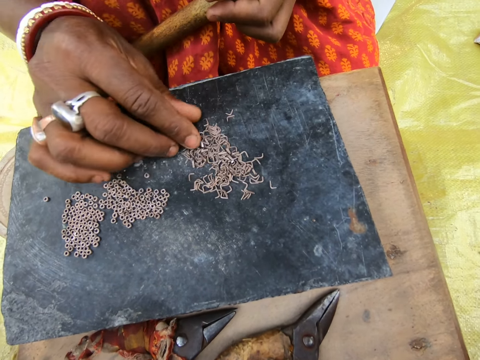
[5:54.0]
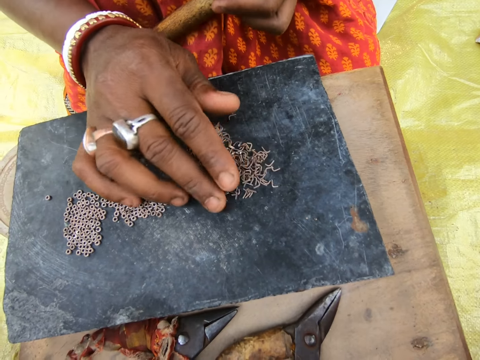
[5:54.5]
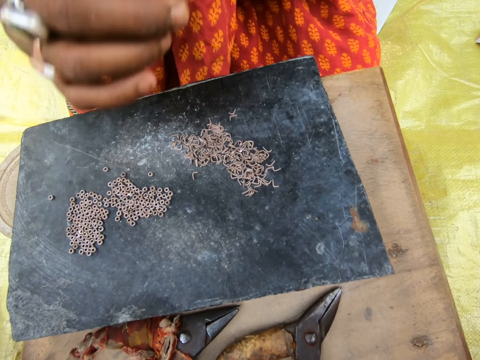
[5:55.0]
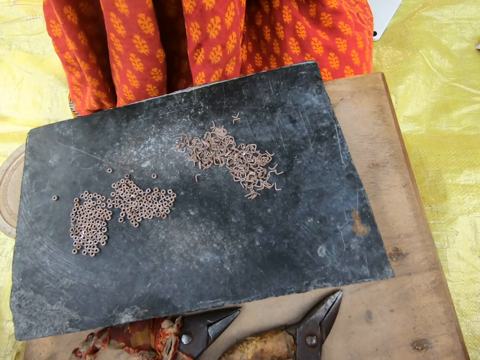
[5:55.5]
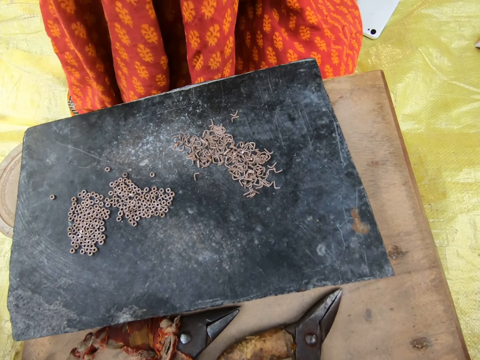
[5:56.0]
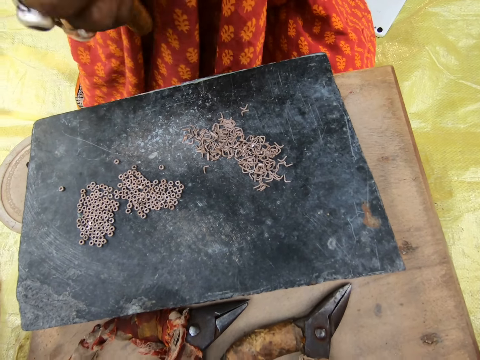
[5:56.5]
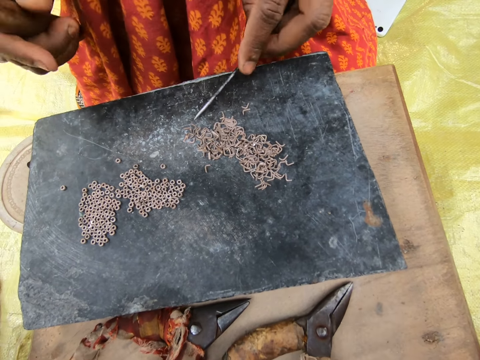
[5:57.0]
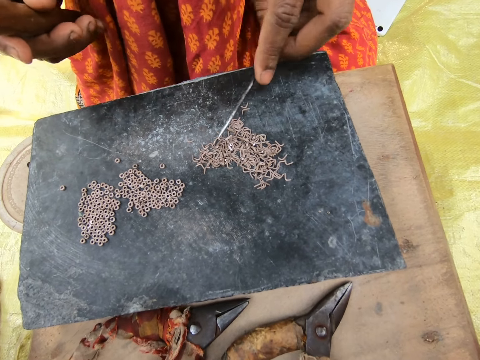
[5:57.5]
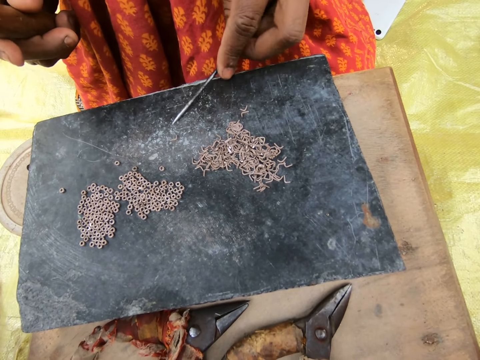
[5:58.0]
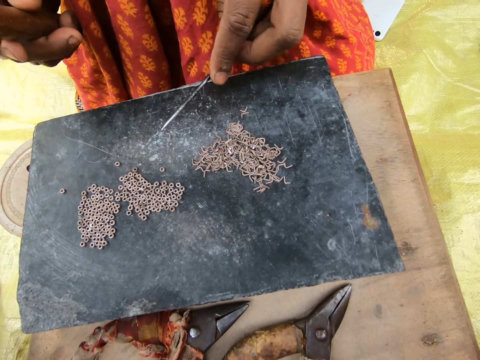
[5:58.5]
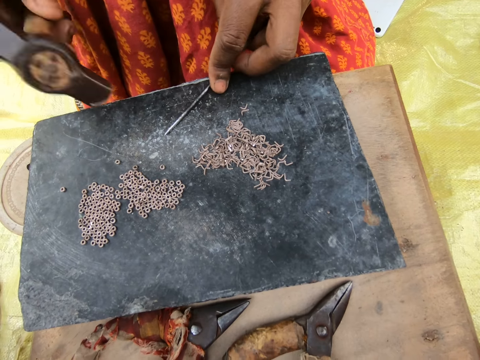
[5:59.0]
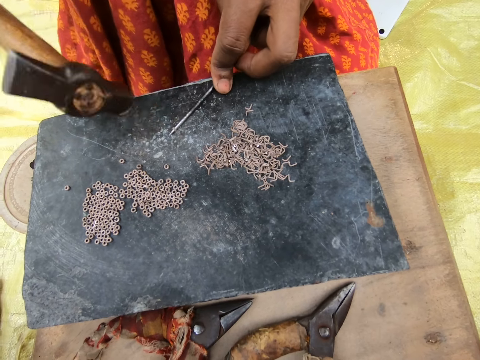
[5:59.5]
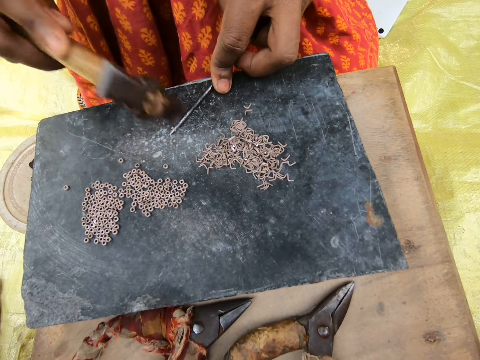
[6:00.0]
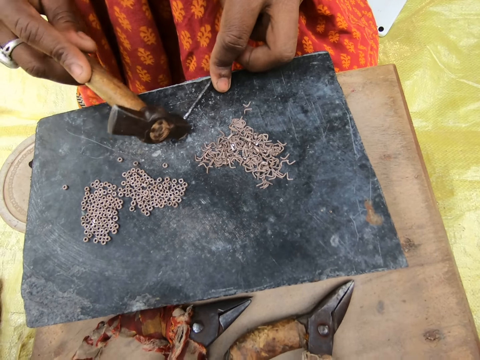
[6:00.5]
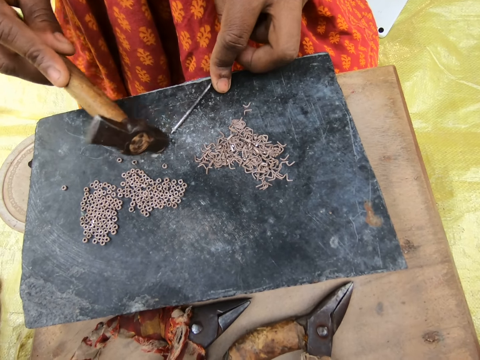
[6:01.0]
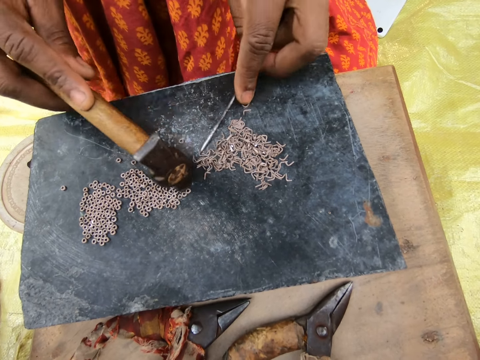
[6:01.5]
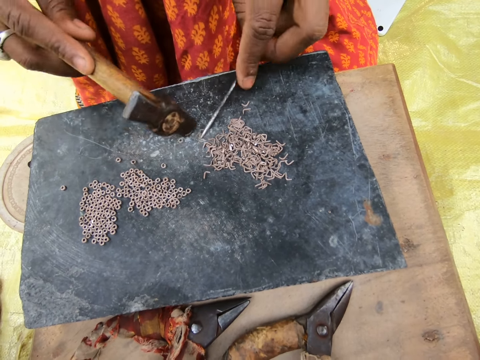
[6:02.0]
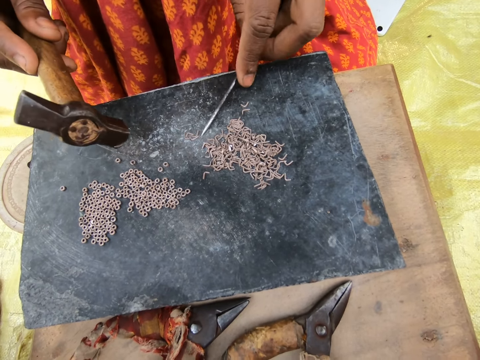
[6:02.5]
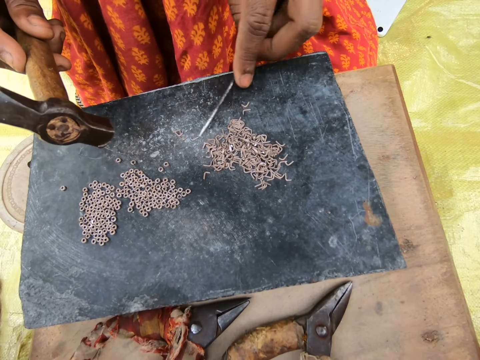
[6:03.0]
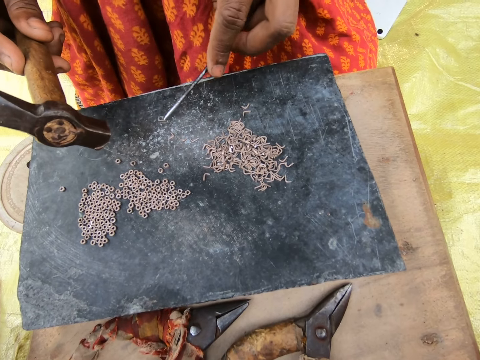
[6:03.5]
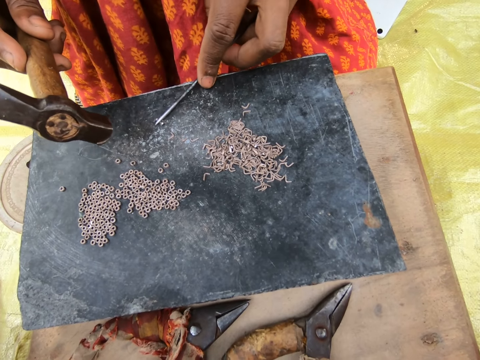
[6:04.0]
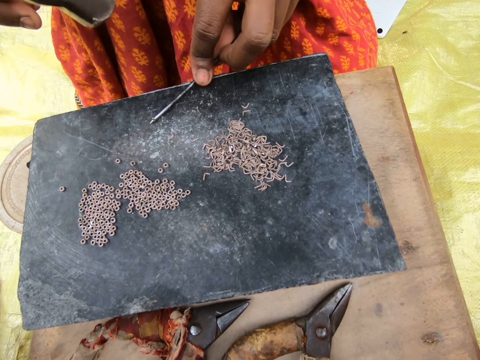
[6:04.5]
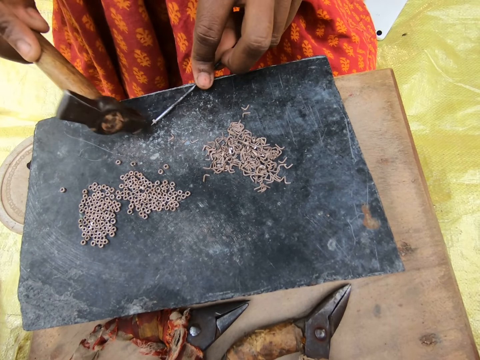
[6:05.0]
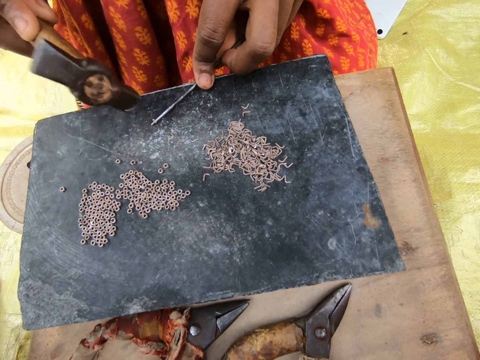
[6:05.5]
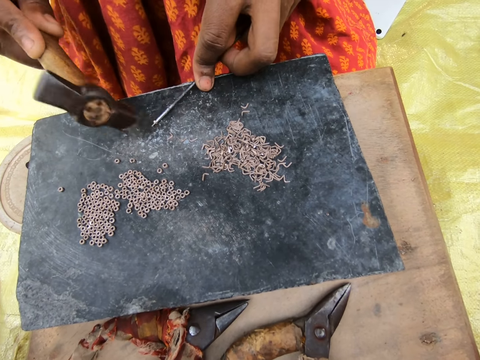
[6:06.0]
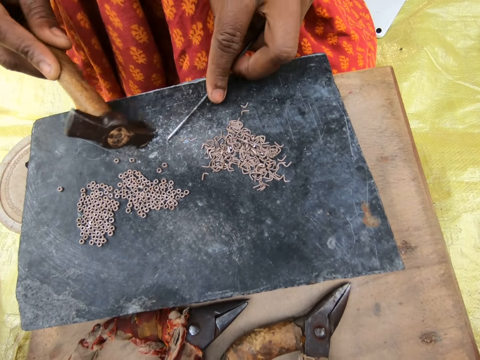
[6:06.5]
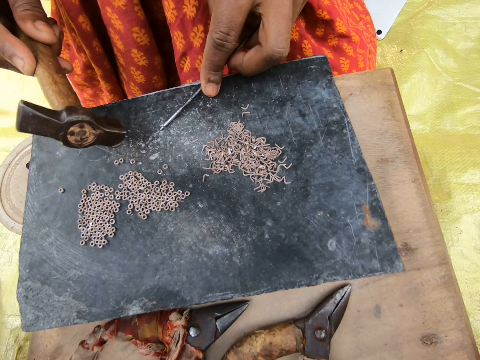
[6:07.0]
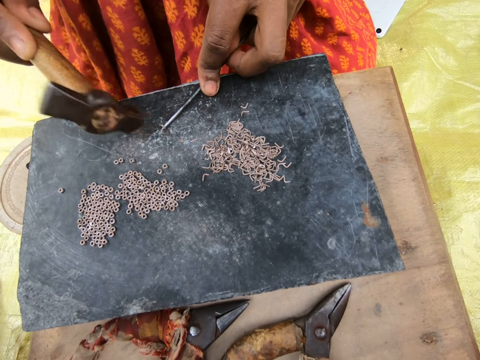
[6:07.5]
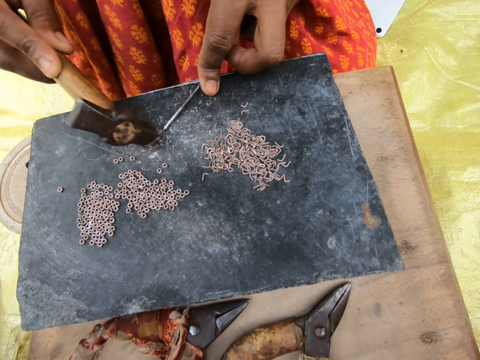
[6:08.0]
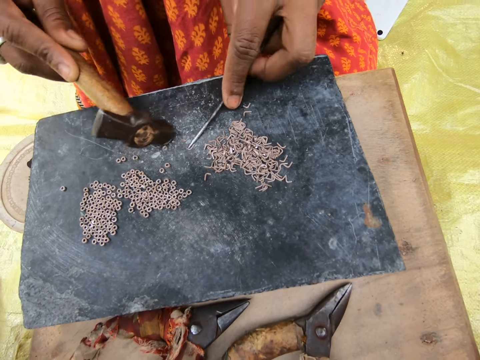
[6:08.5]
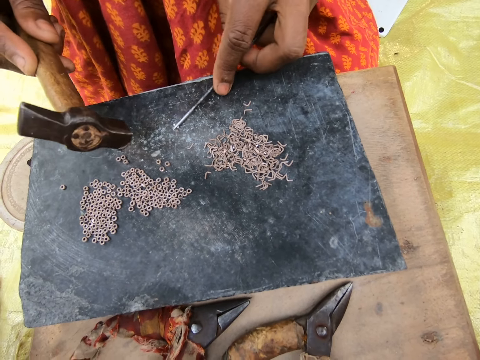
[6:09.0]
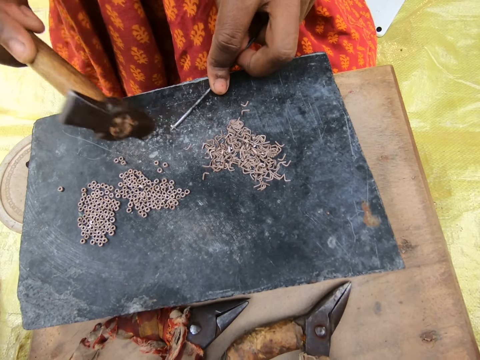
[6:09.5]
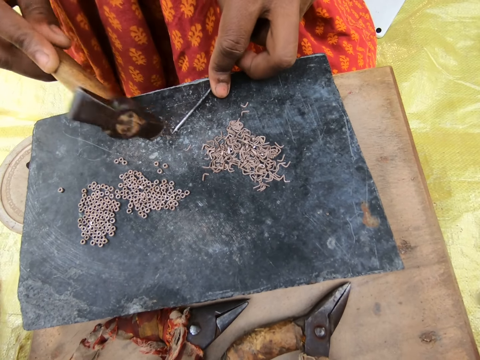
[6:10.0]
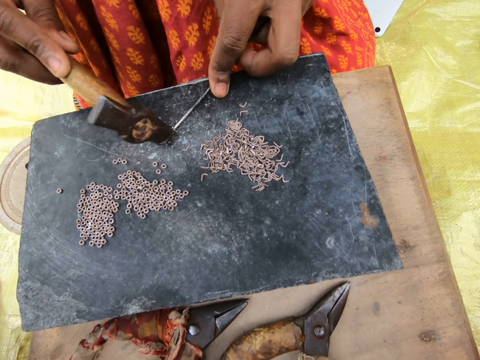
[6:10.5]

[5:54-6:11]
The woman moves the pieces of metal on the table with the rod in her left hand. The camera wearer moves the metals using the nail. They roll the metal around the nail. The woman hits the piece of metal into a ring with the hammer in her right hand. The camera wearer hits the metal around the nail with the hammer. The woman moves the pieces of metal on the table with the rod in her left hand and the hammer in her right hand. She hits the piece of metal into a ring with the hammer in her right hand. She moves the metal ring on the table aside with the hammer in her right hand. She hits a piece of metal into a ring with the hammer in her right hand. She moves the metal ring on the table aside with the hammer in her right hand. She moves a piece of metal on the table with the rod in her left hand. She hits the piece of metal into a ring with the hammer in her right hand.

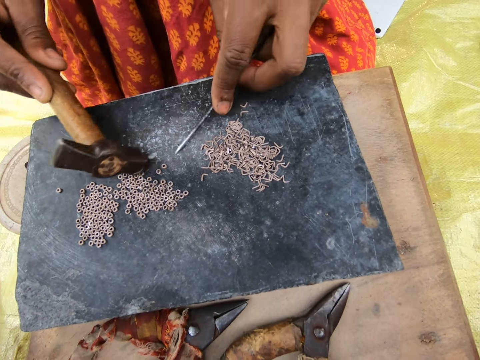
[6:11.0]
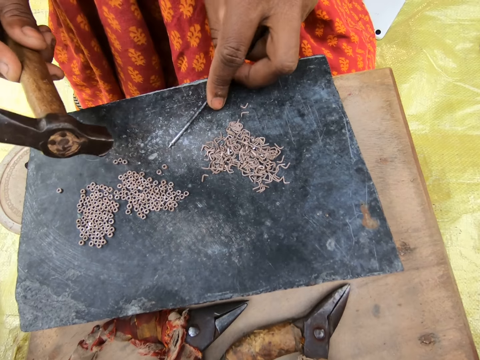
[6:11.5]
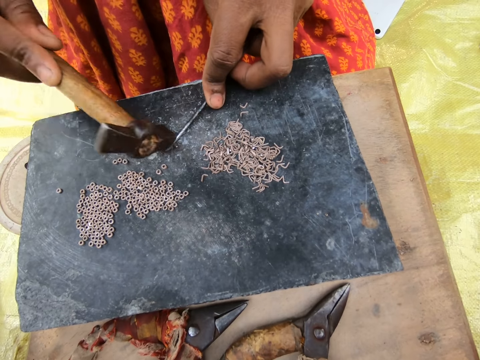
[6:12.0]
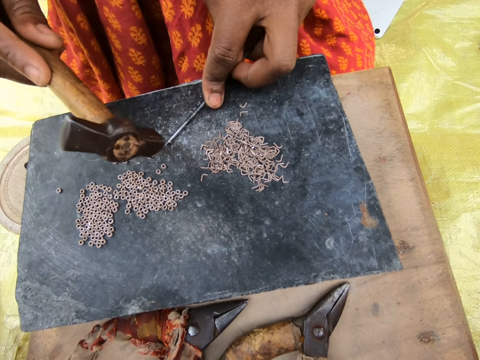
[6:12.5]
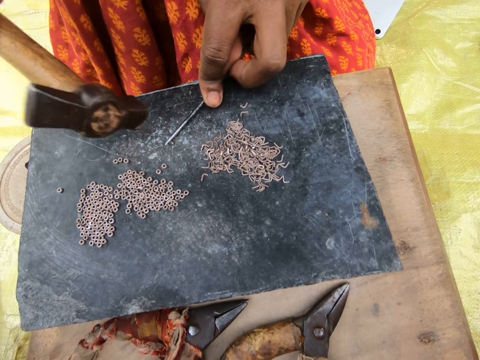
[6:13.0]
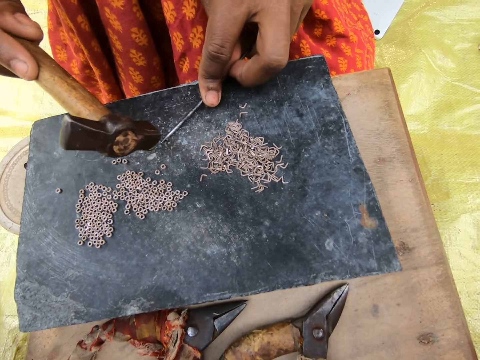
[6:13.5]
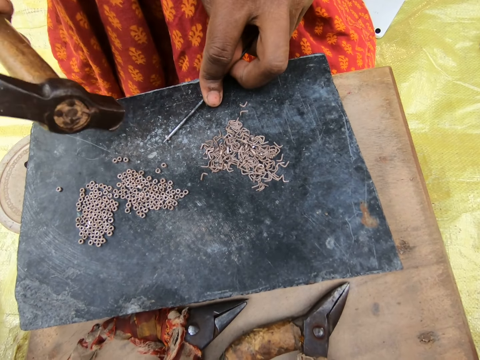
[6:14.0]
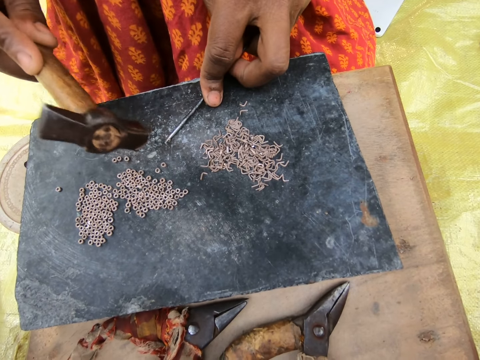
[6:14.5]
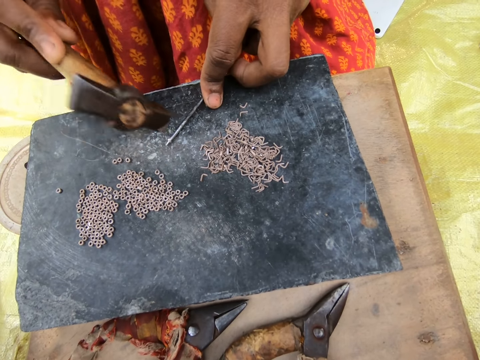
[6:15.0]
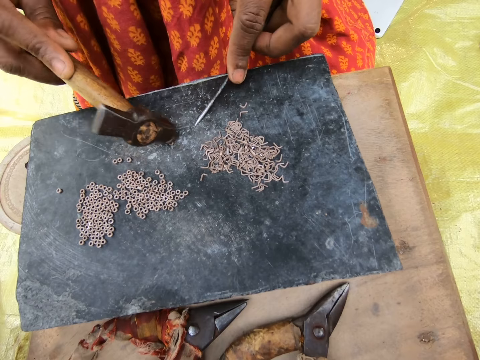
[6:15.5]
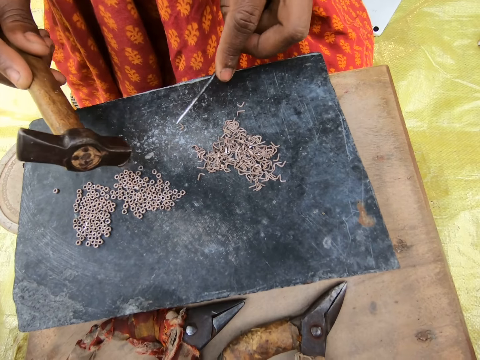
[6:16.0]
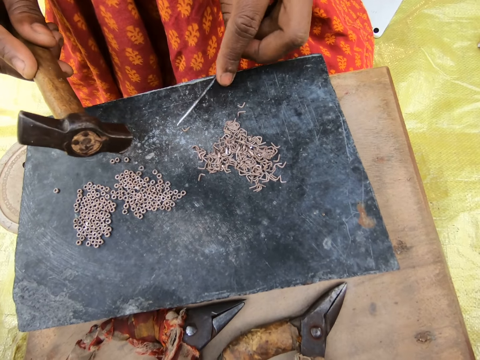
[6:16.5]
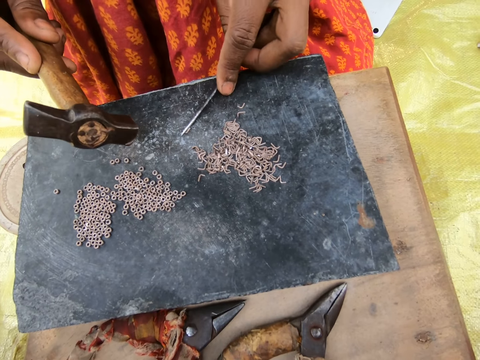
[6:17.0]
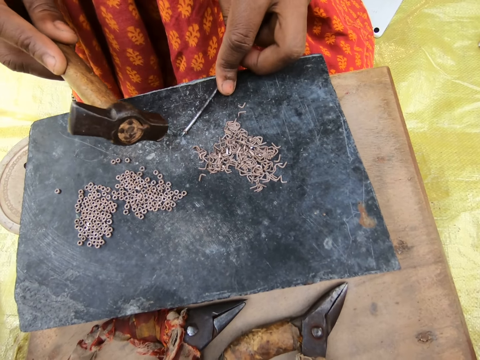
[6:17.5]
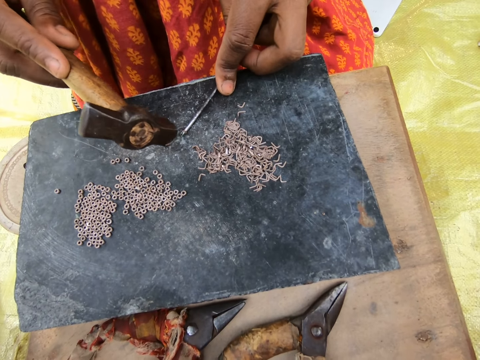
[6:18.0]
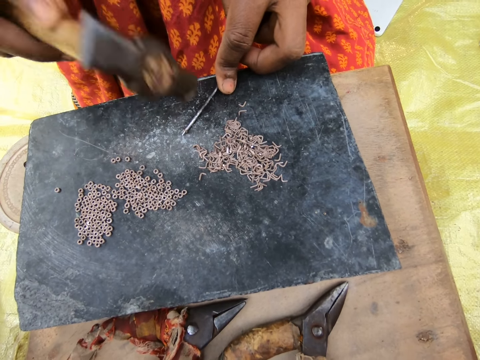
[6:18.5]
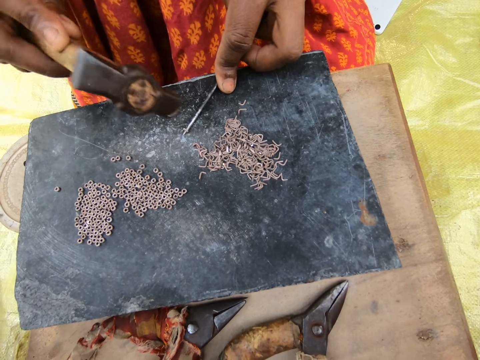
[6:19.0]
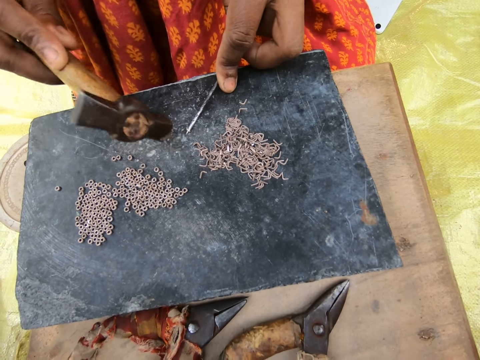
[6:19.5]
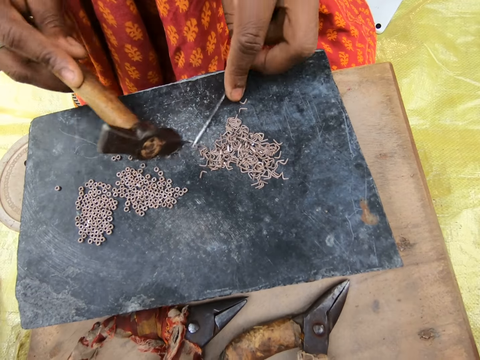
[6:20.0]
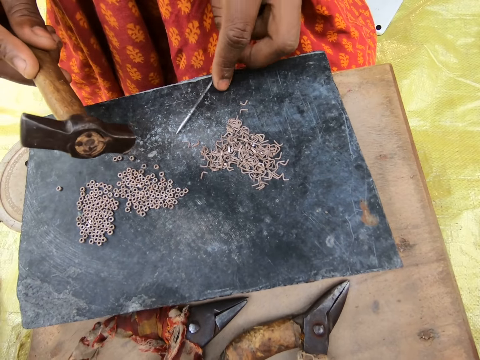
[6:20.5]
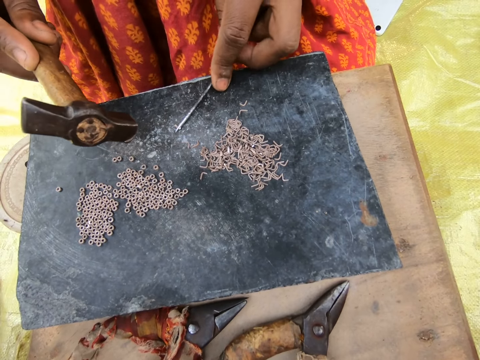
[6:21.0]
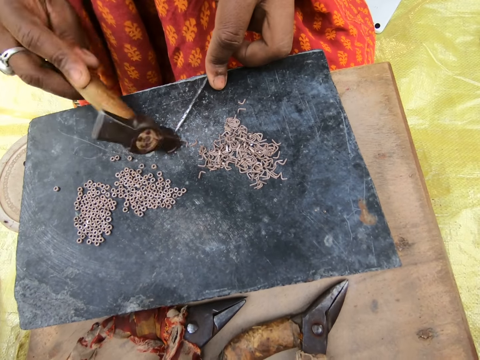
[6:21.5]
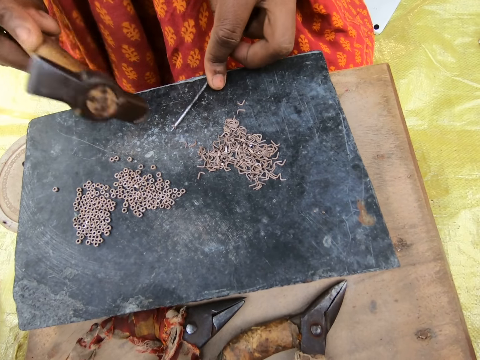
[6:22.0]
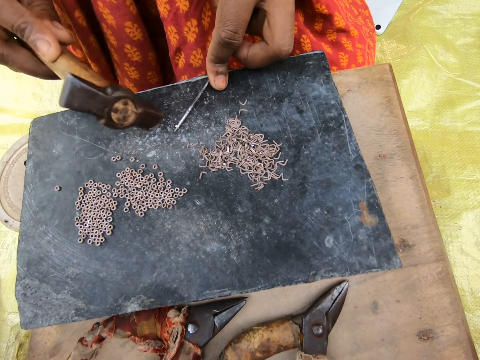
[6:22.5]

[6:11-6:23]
The woman moves the metal ring on the table aside with the hammer in her right hand. She moves a piece of metal on the table with the rod in her left hand. She hits the piece of metal into a ring with the hammer in her right hand. She moves the pieces of metal on the table with the rod in her left hand. She moves the metal ring on the table aside with the hammer in her right hand. She hits the piece of metal into a ring with the hammer in her right hand. She moves the metal ring on the table aside with the hammer in her right hand. She moves a piece of metal on the table with the rod in her left hand. She hits the piece of metal into a ring with the hammer in her right hand.
